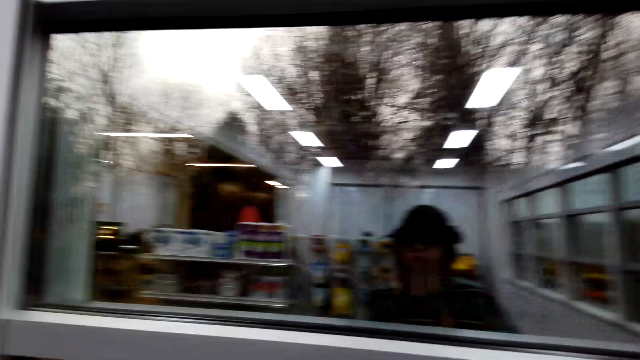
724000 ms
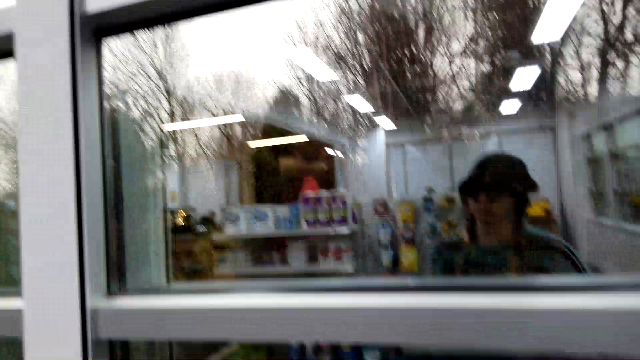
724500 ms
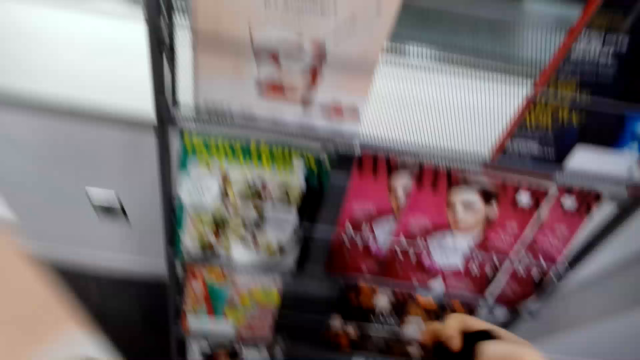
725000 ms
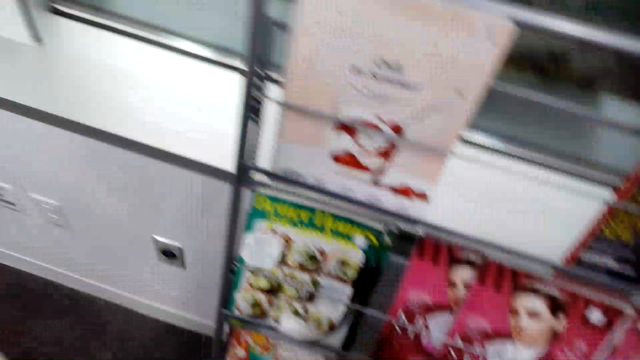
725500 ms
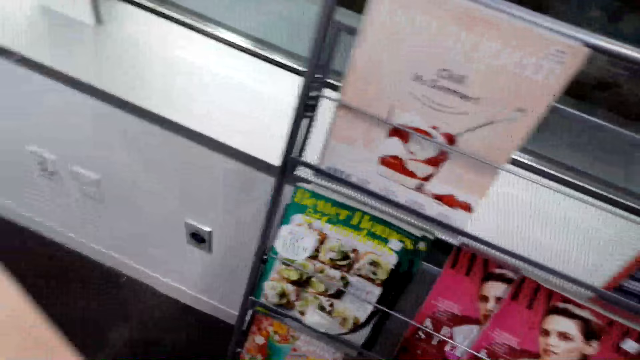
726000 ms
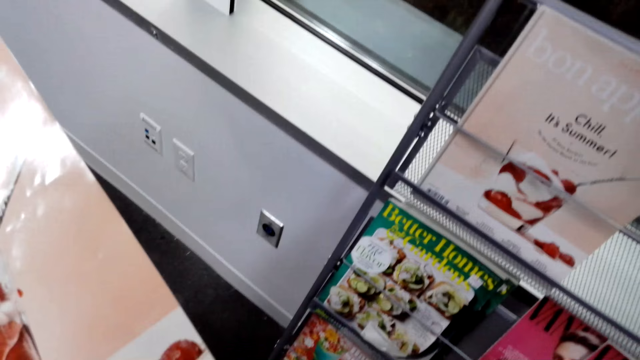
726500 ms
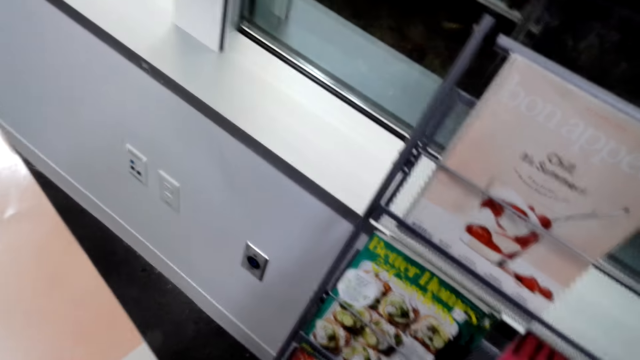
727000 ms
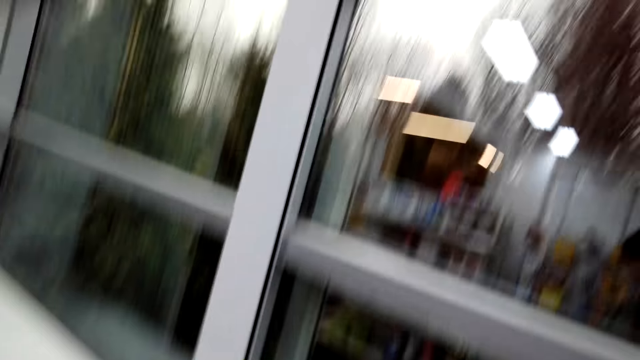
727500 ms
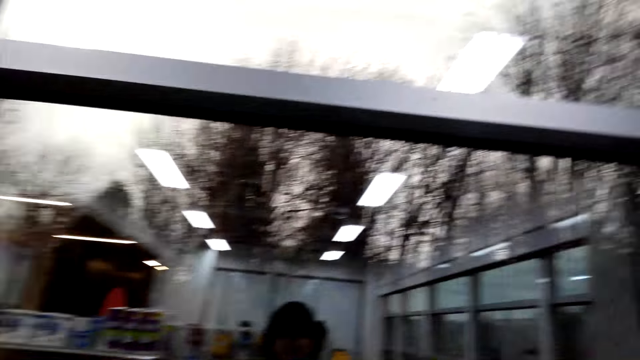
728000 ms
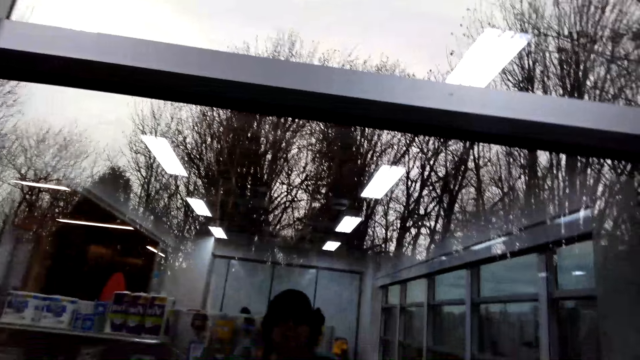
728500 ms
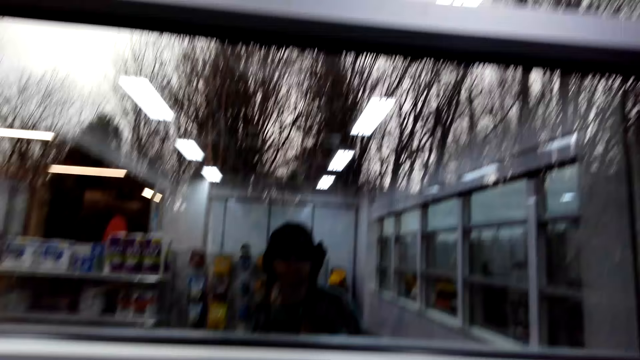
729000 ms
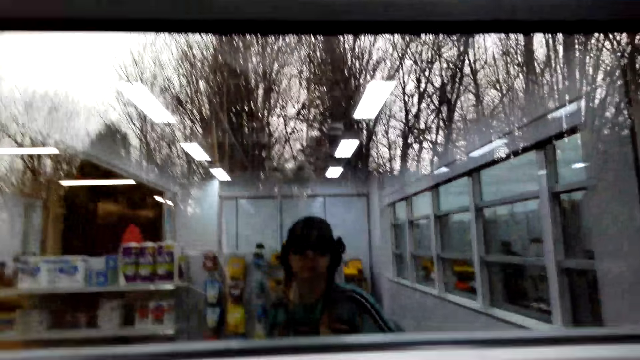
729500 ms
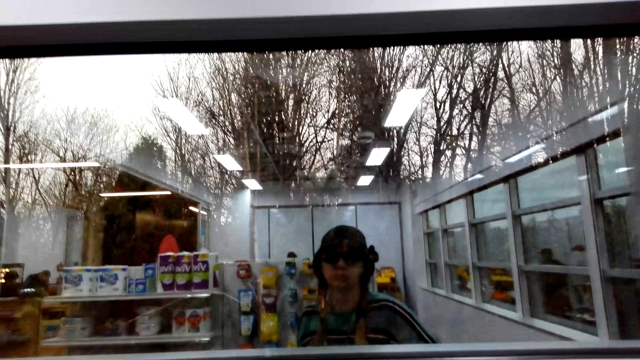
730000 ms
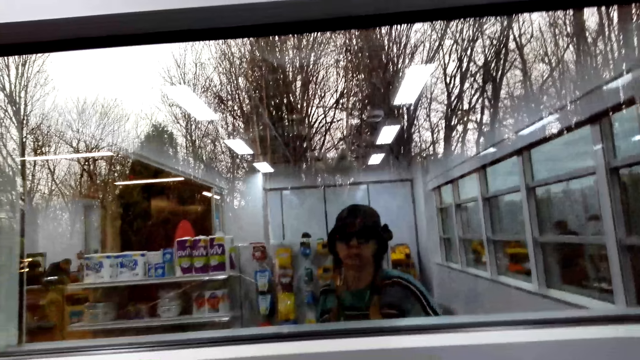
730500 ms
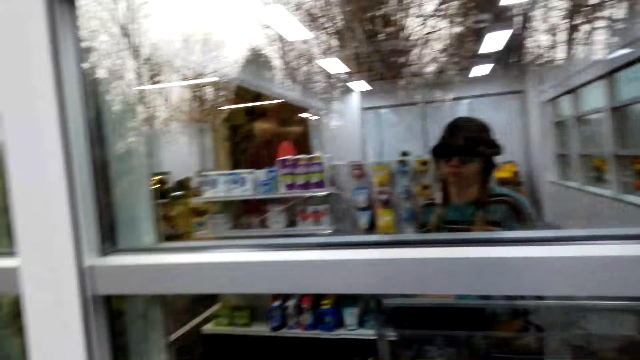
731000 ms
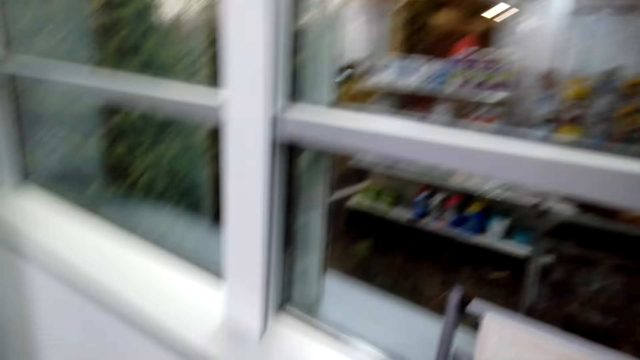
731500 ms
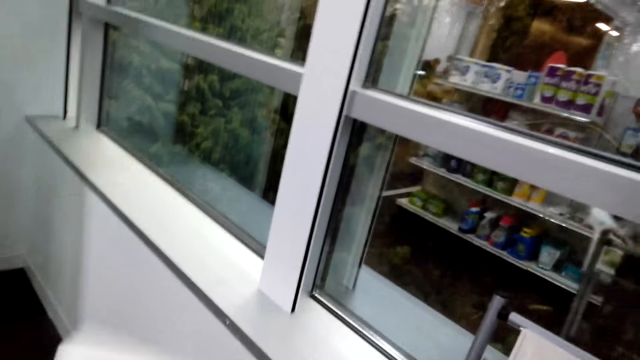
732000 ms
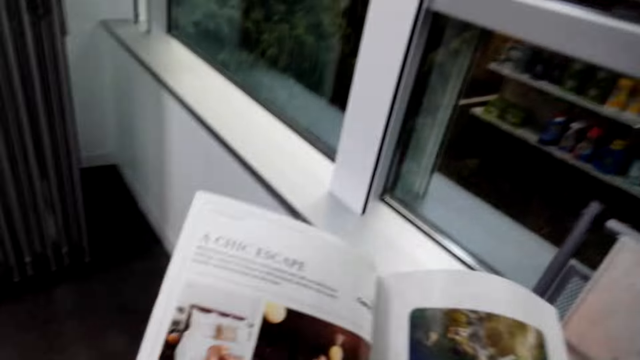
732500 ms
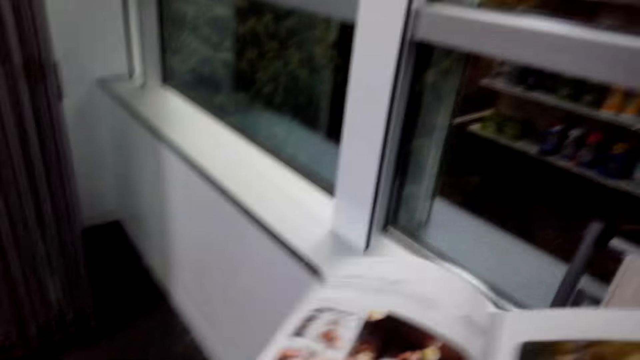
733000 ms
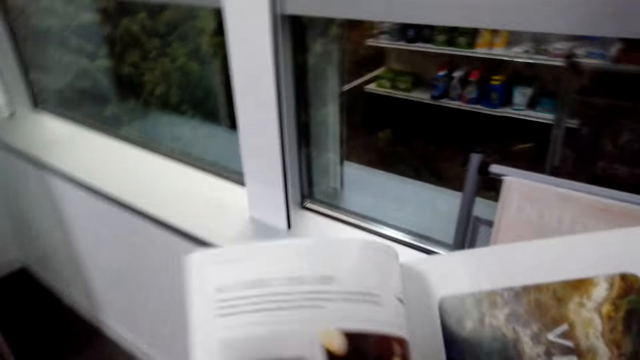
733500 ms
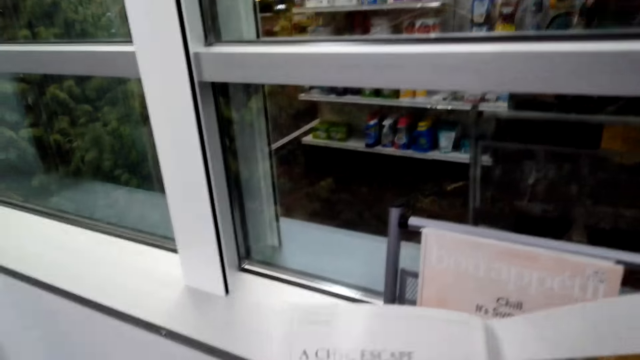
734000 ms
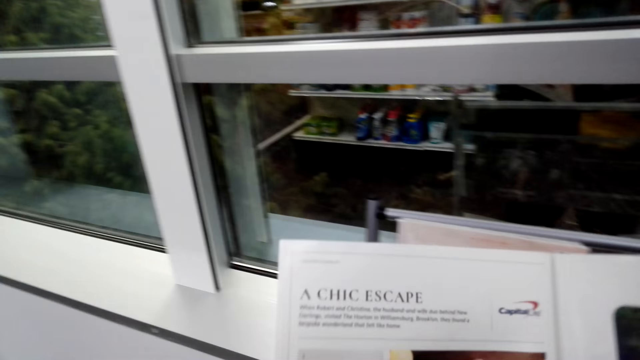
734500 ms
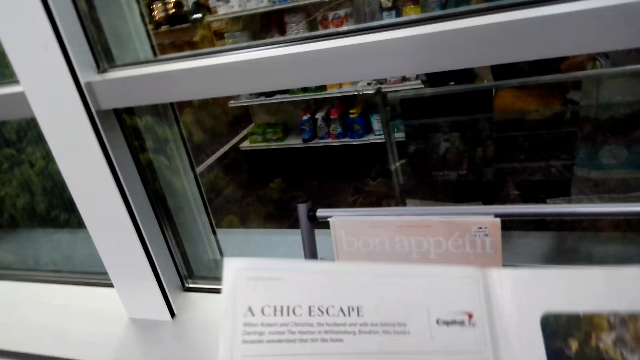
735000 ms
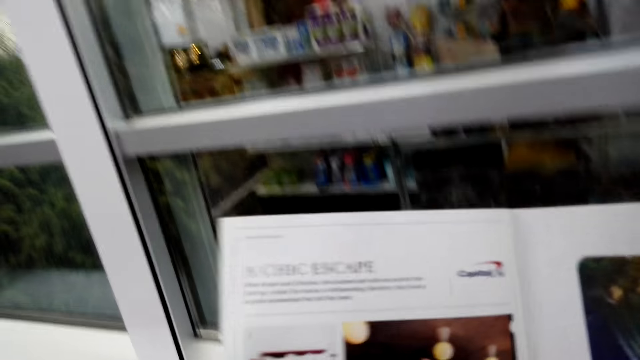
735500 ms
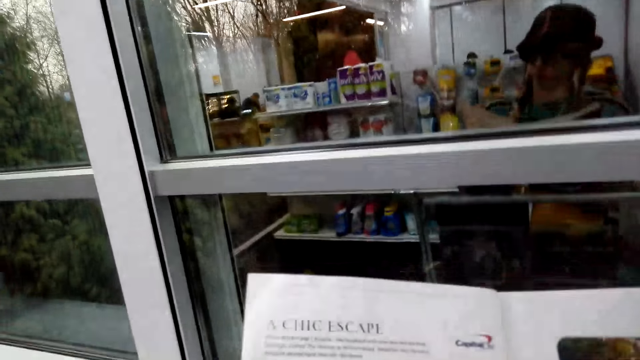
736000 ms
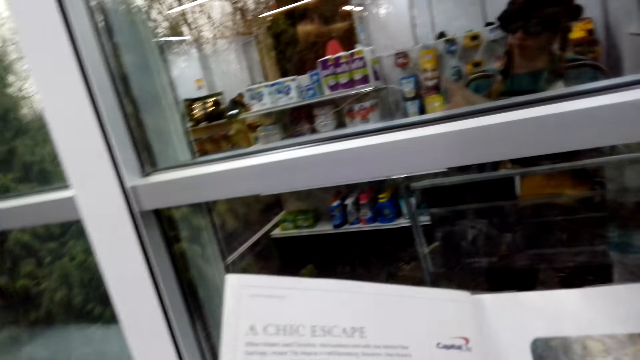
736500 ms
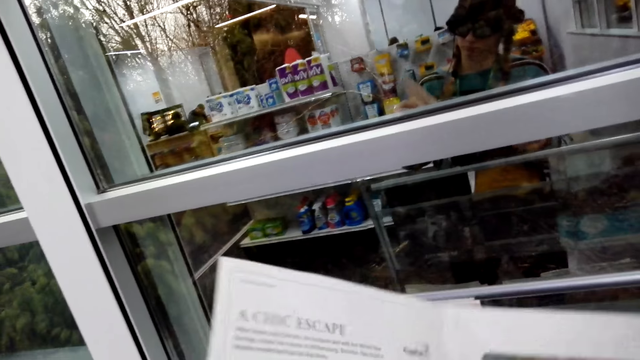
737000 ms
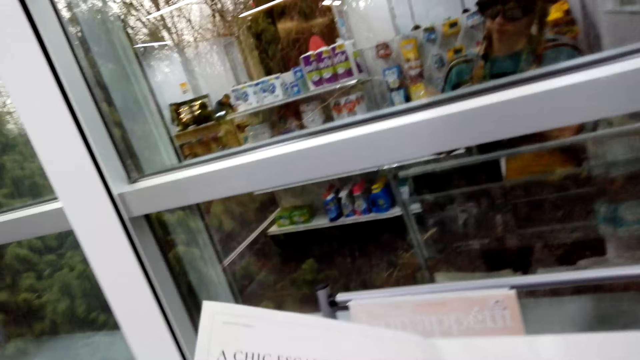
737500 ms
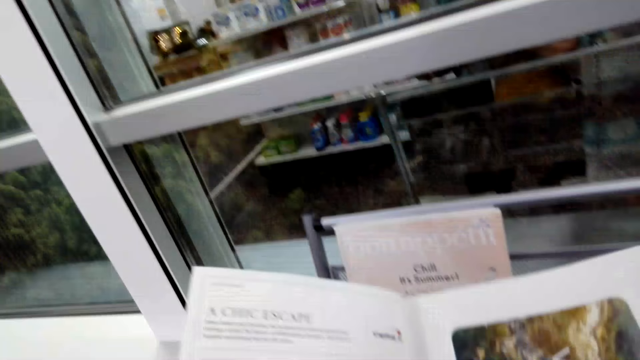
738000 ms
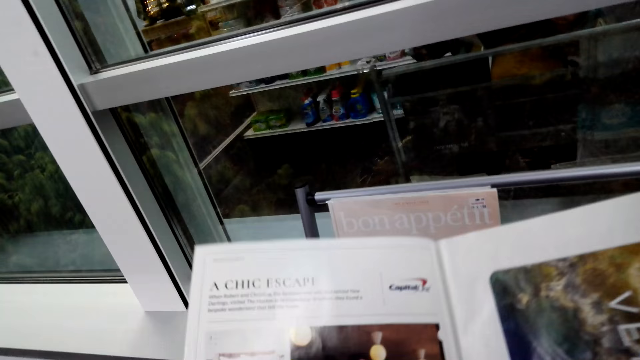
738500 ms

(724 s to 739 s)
The camera wearer looks around. They look at the book or magazine.

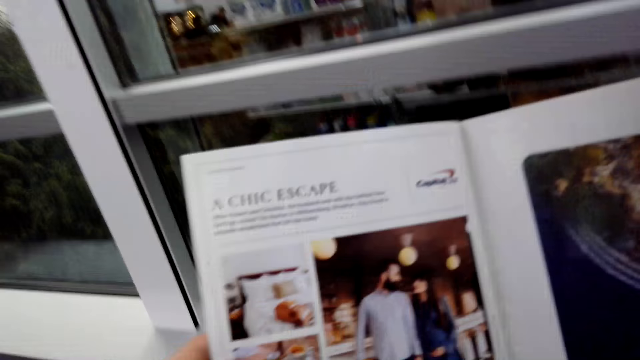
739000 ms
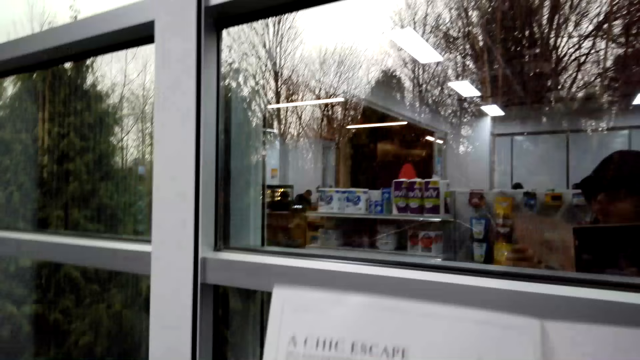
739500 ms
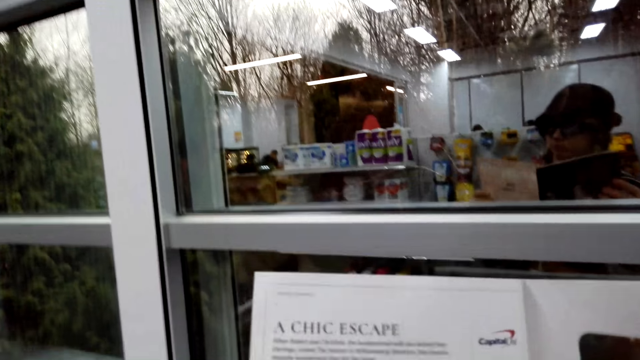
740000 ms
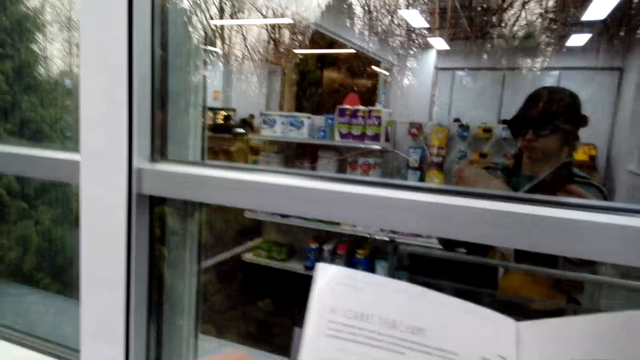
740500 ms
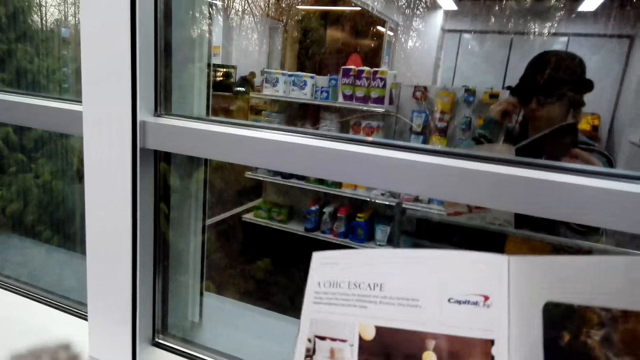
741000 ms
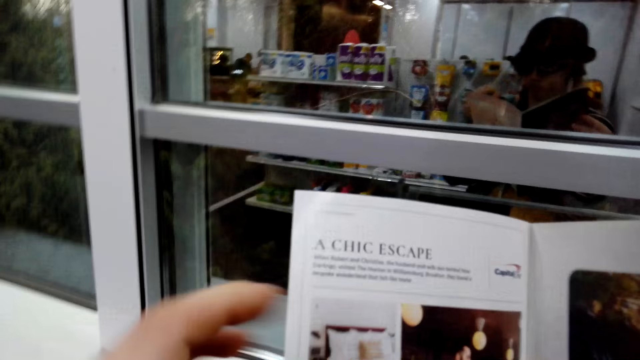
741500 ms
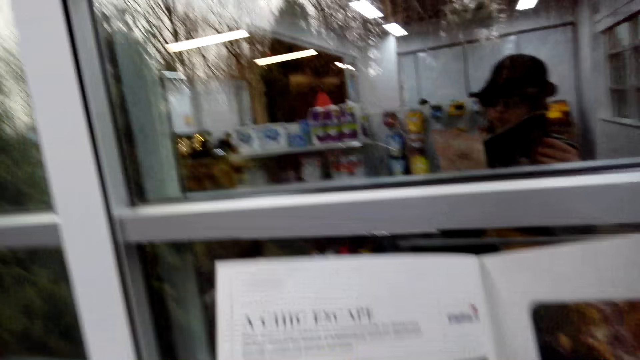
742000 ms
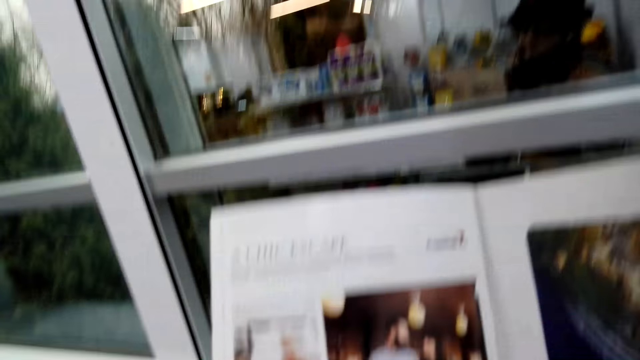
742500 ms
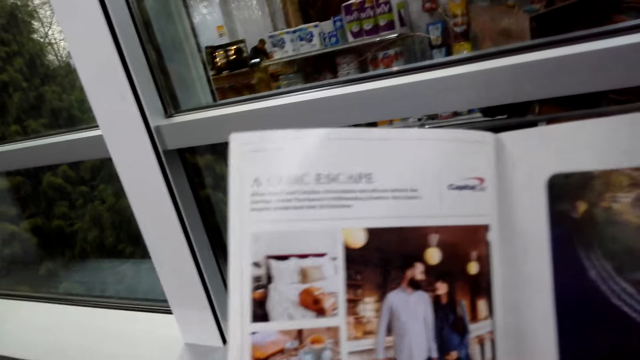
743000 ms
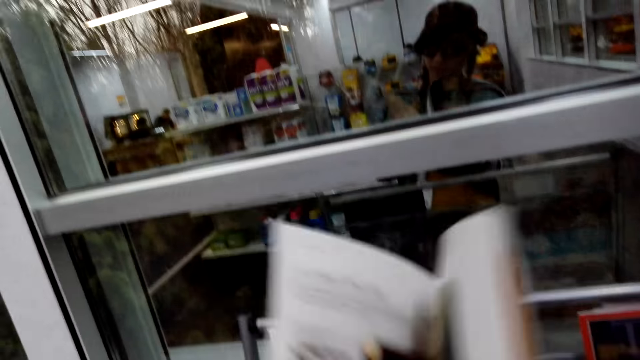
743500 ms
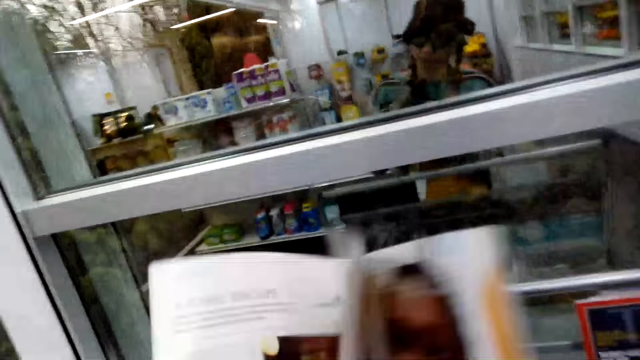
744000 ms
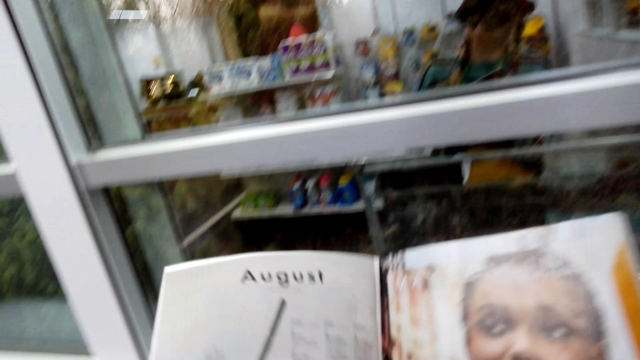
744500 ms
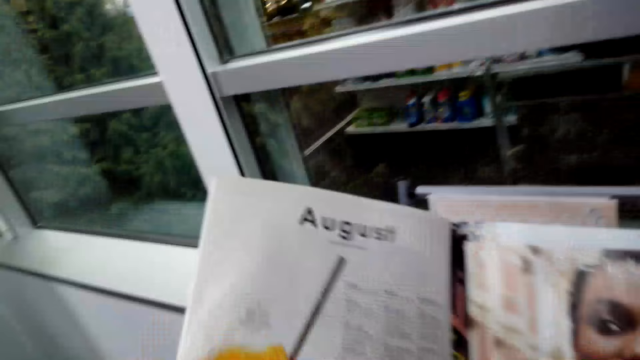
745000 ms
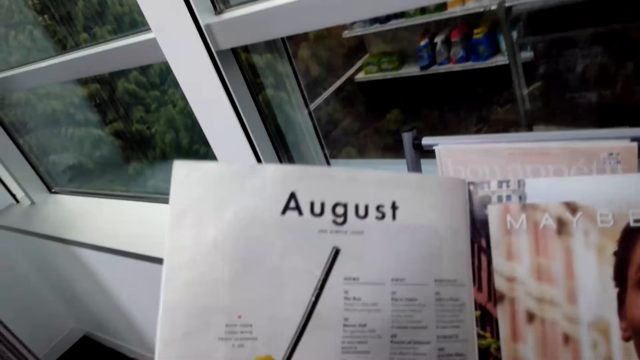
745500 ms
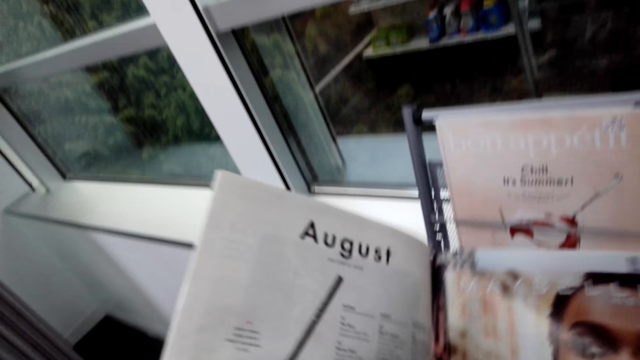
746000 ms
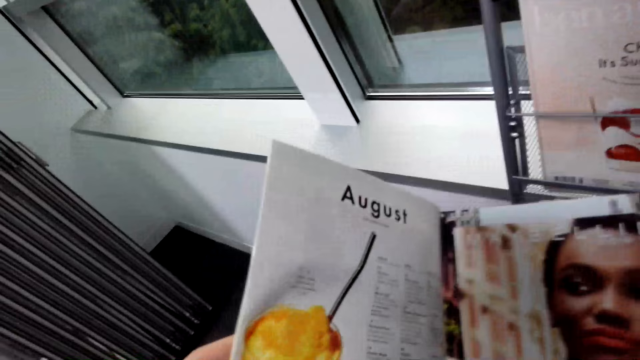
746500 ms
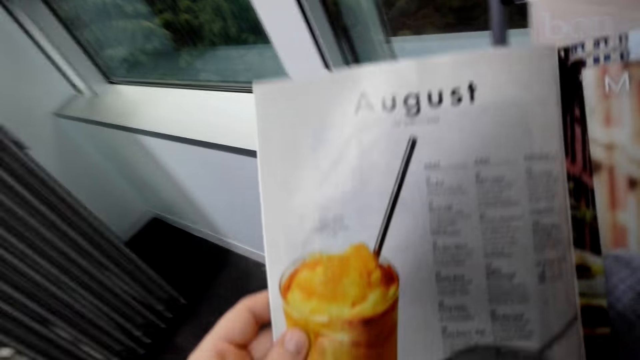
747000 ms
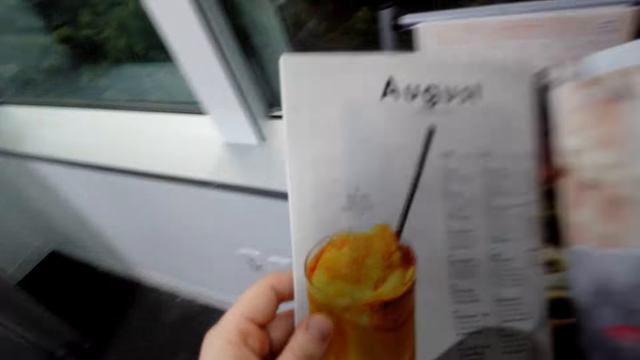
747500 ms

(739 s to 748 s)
The camera wearer opens the next page of the magazine. They look at the magazine.
